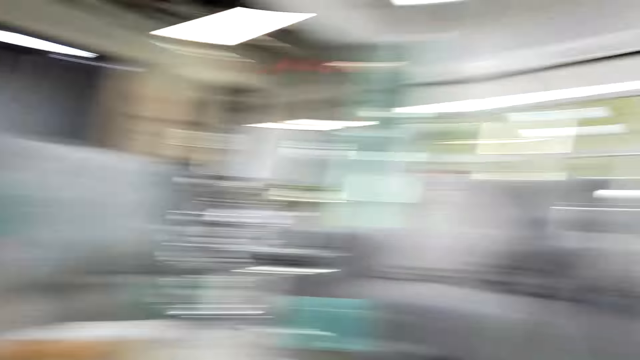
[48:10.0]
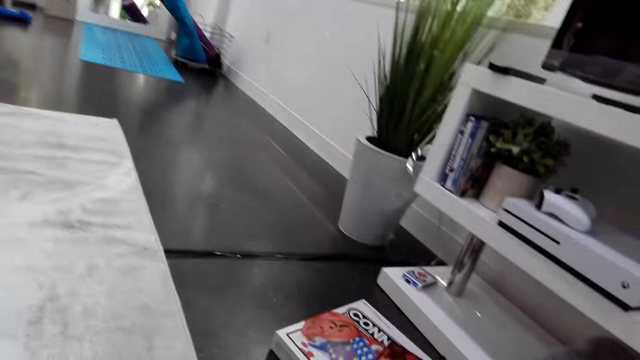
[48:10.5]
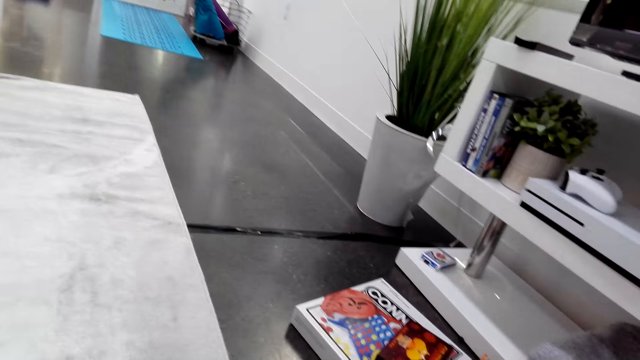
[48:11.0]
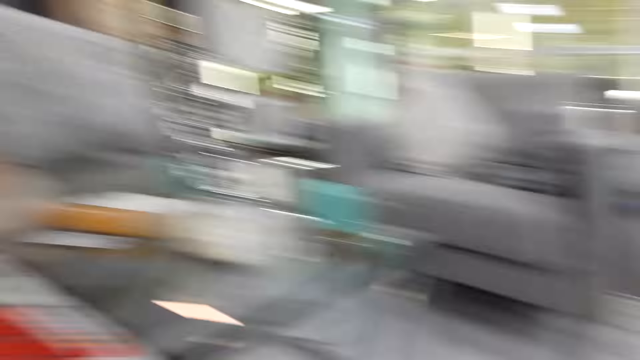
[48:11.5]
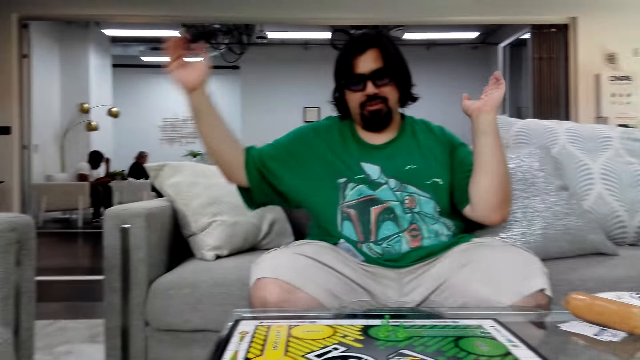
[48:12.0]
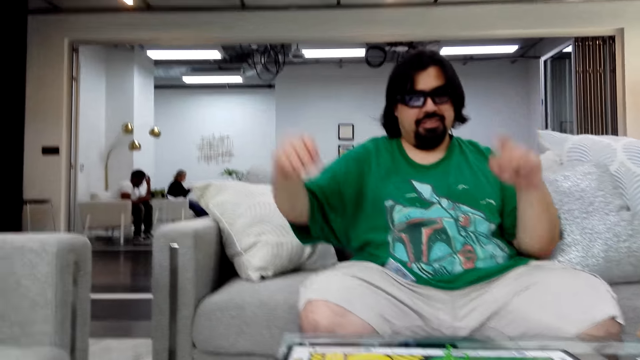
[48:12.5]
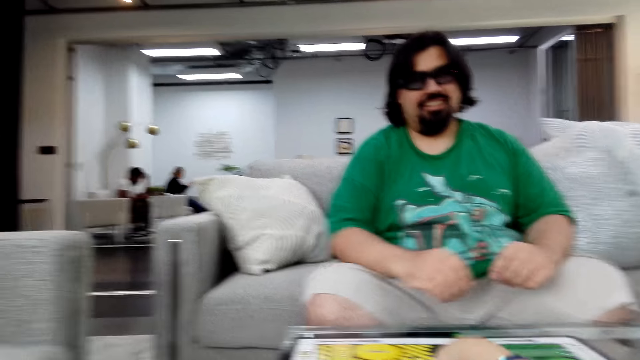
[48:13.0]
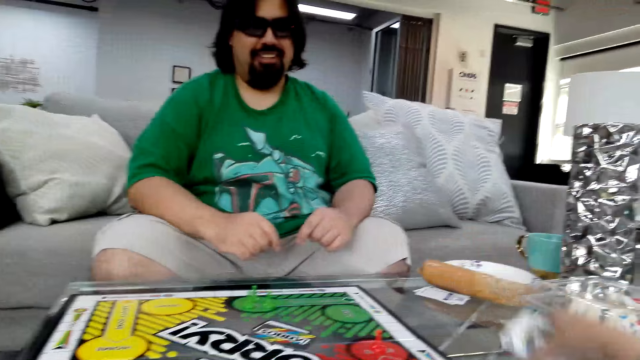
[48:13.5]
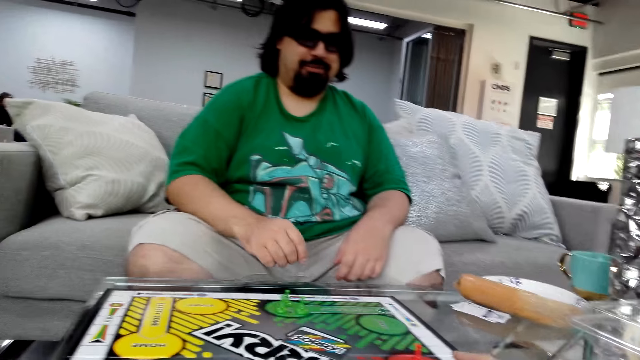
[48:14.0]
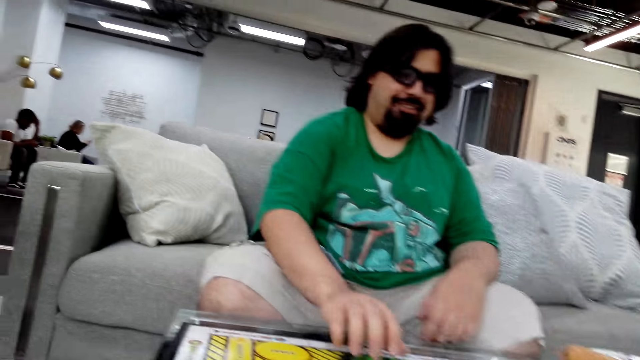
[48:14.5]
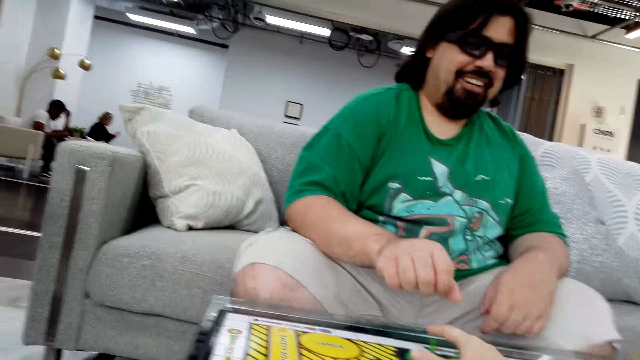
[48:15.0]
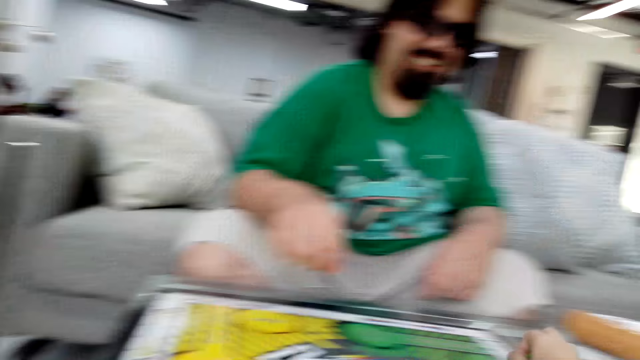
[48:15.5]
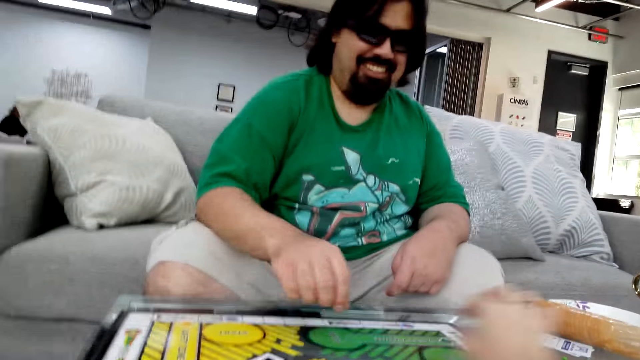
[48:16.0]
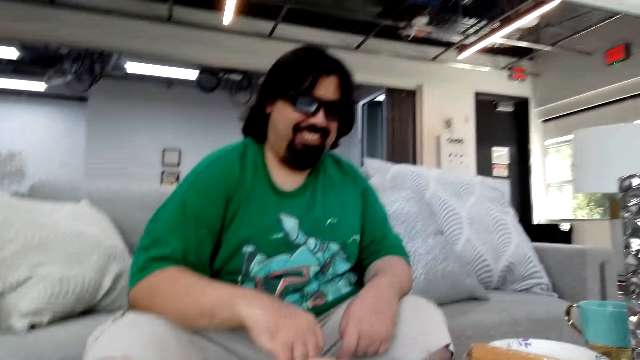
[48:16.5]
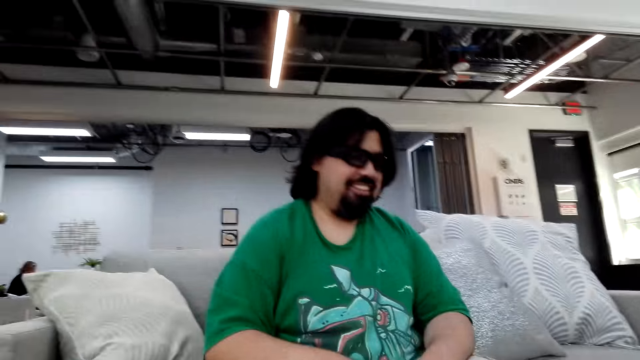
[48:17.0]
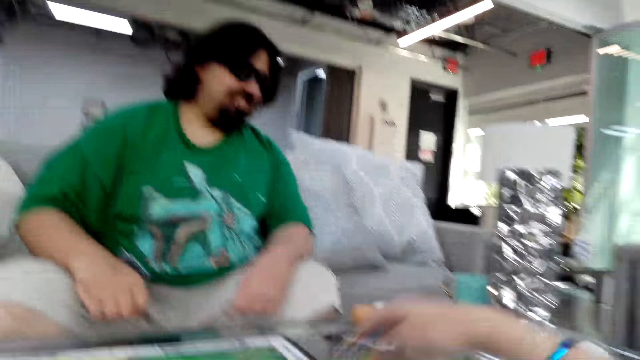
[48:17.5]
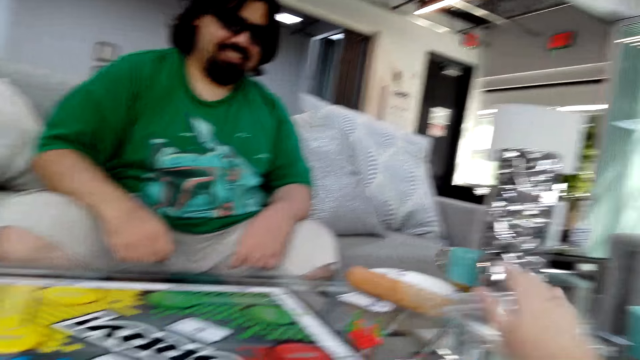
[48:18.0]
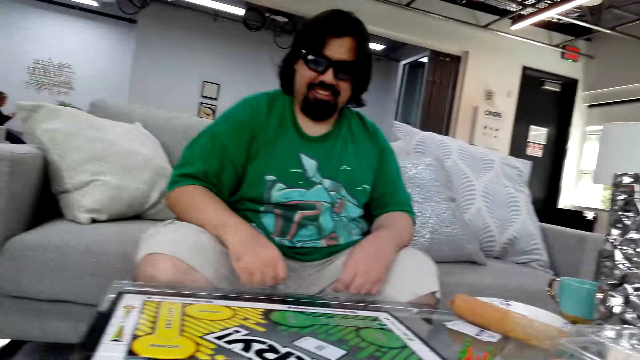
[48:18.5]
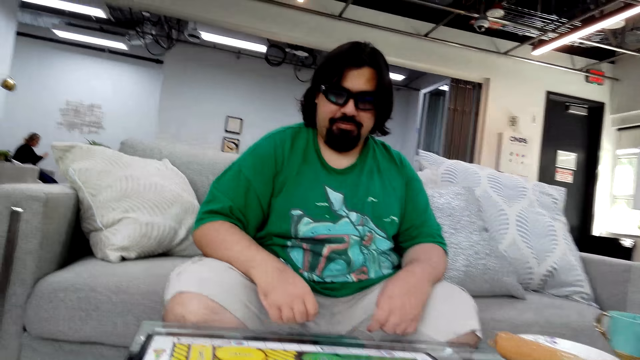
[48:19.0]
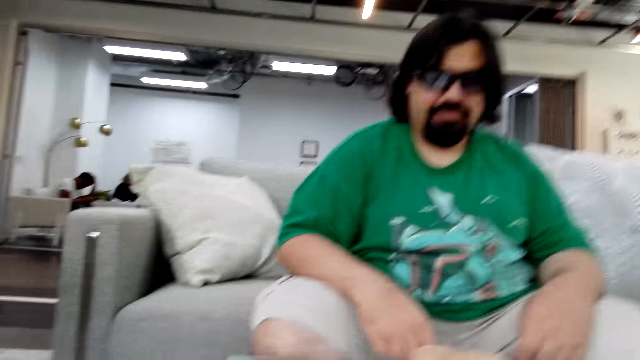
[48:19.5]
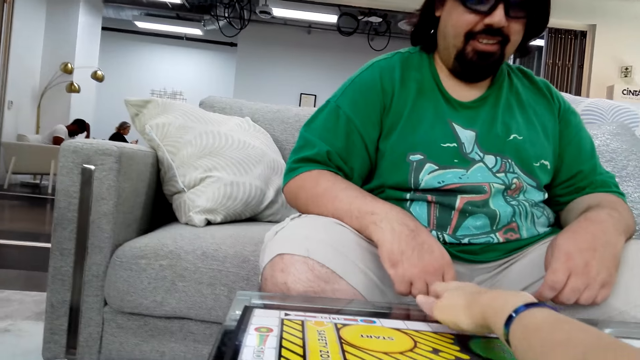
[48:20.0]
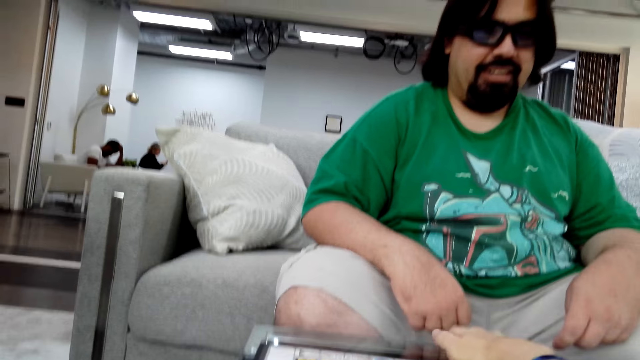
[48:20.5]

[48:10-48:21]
The camera wearer looks around. A man raises his hands and talks. The camera wearer takes off the poker card from the table. They put the card on the other side. The man takes the stock on the board. The camera wearer screams, takes the stocks on the board, and talks.

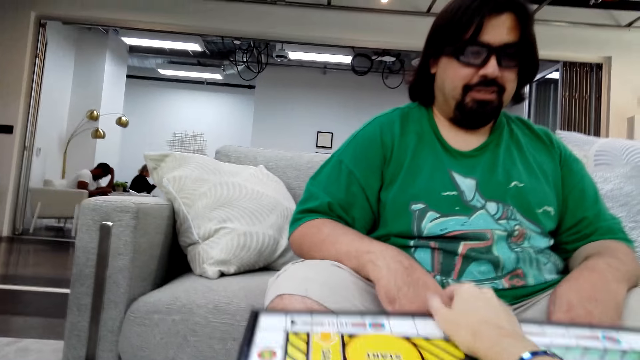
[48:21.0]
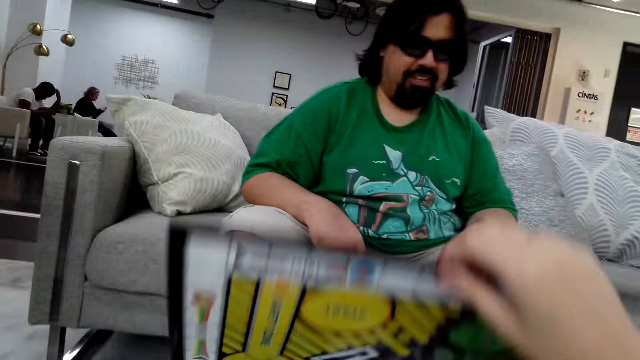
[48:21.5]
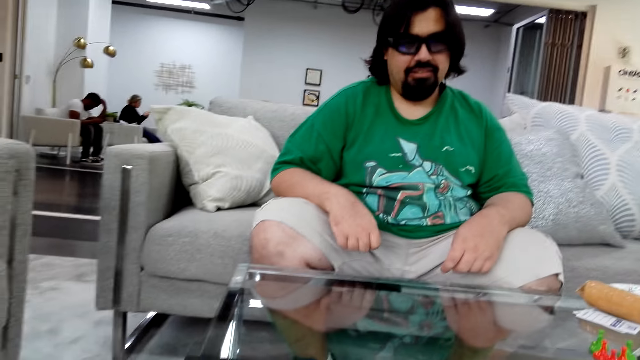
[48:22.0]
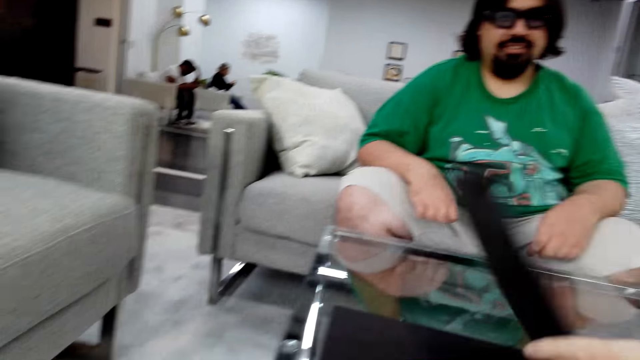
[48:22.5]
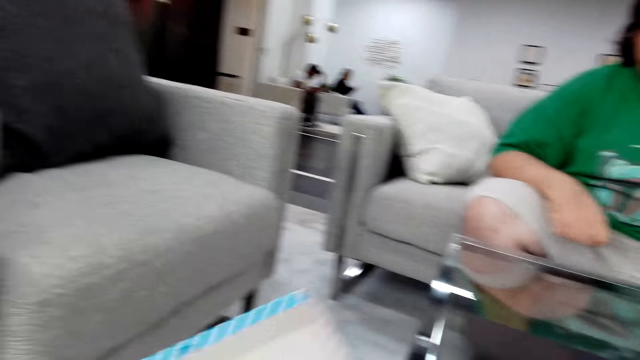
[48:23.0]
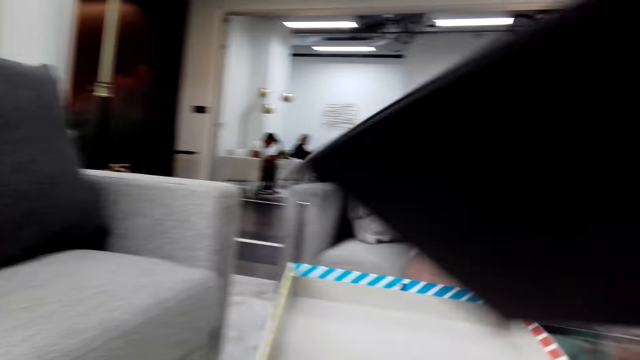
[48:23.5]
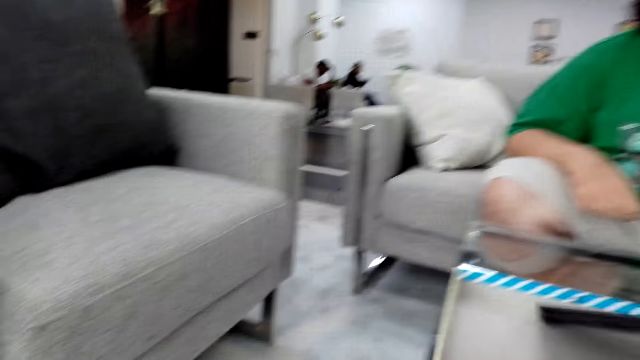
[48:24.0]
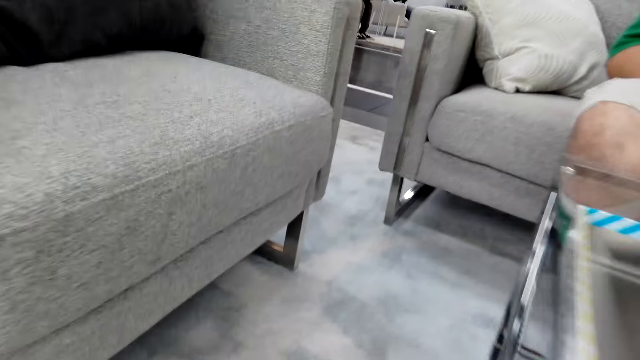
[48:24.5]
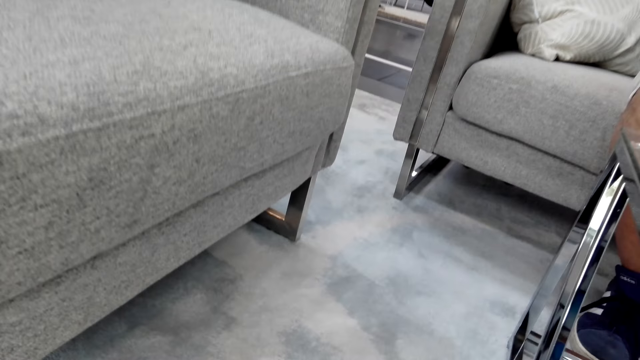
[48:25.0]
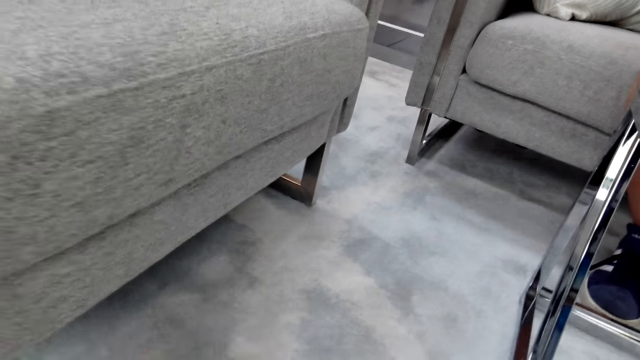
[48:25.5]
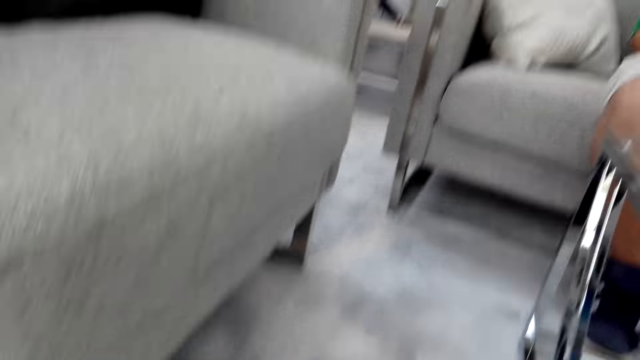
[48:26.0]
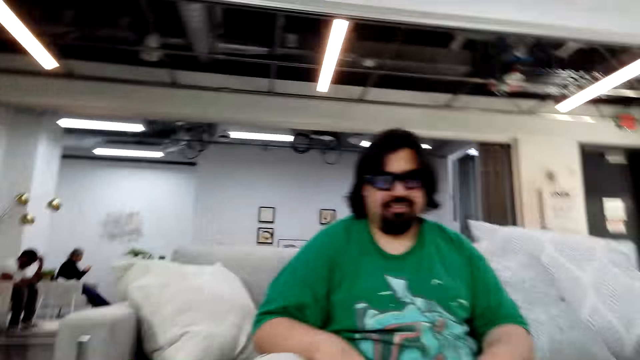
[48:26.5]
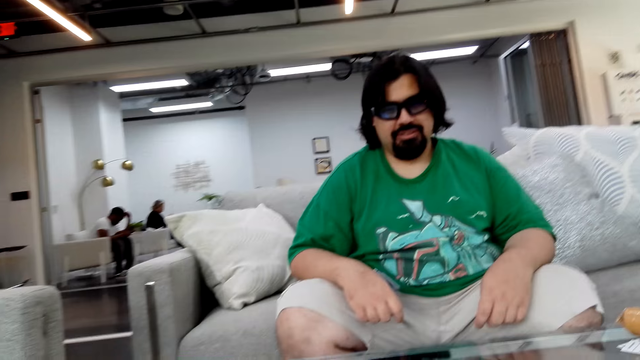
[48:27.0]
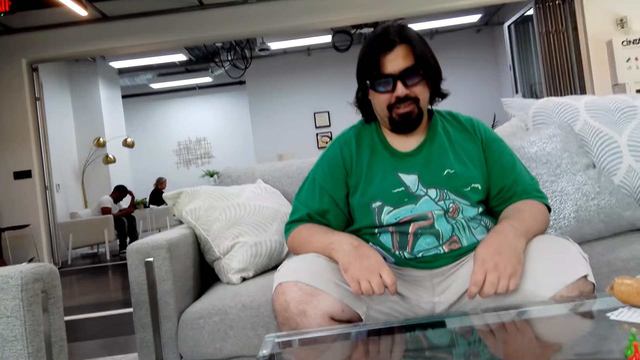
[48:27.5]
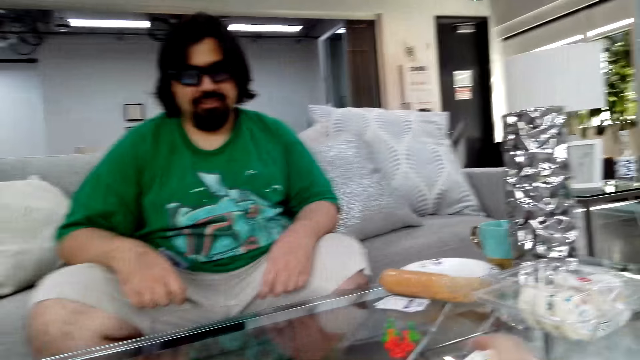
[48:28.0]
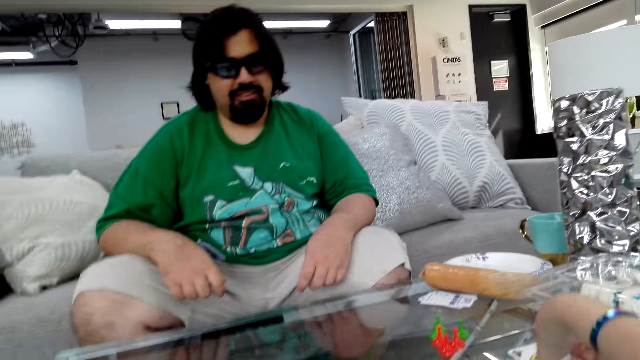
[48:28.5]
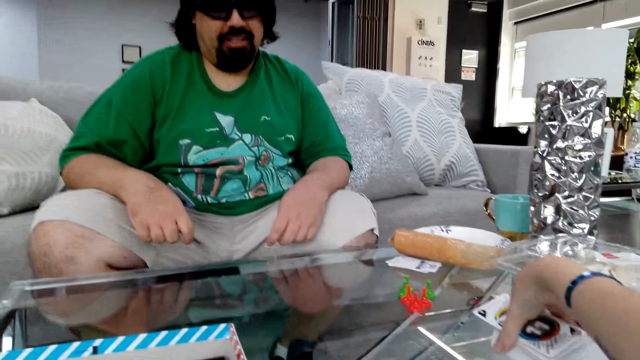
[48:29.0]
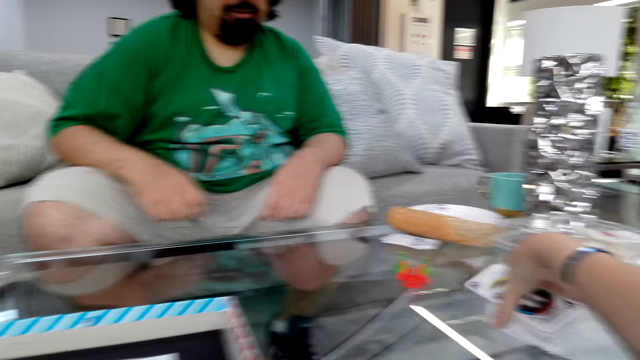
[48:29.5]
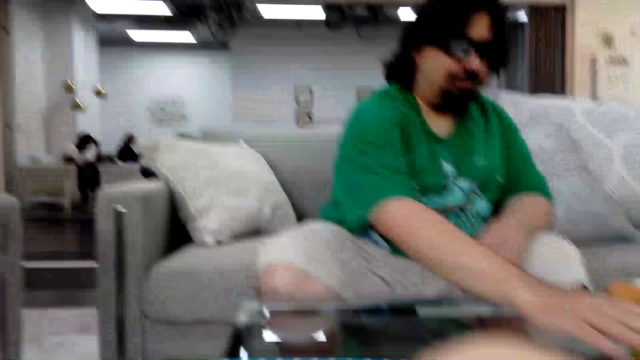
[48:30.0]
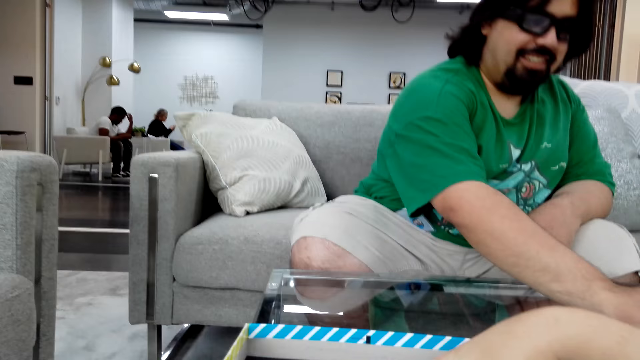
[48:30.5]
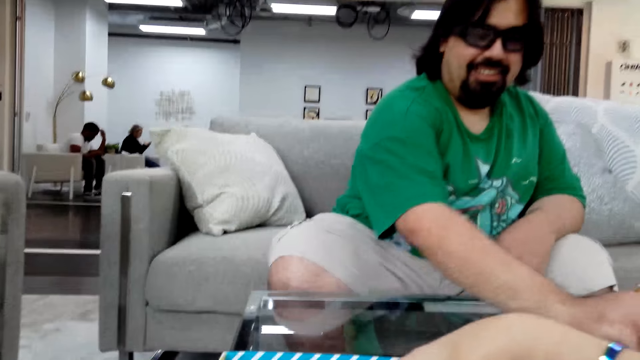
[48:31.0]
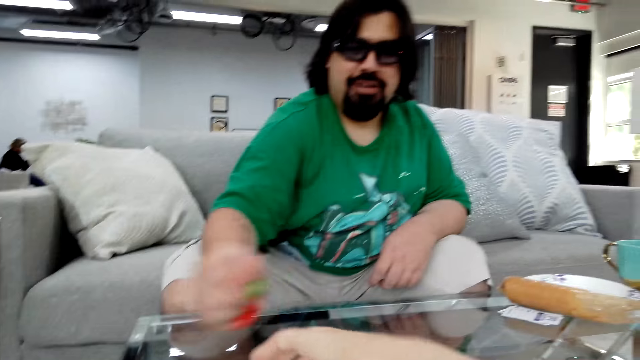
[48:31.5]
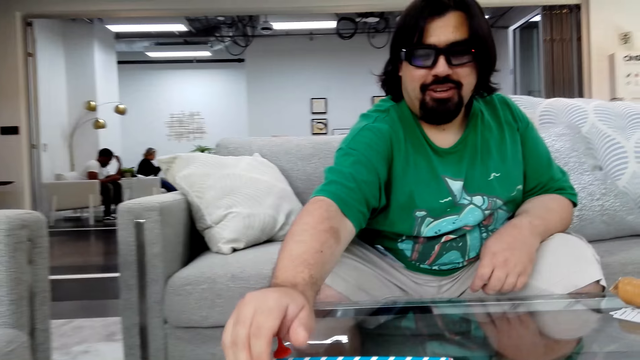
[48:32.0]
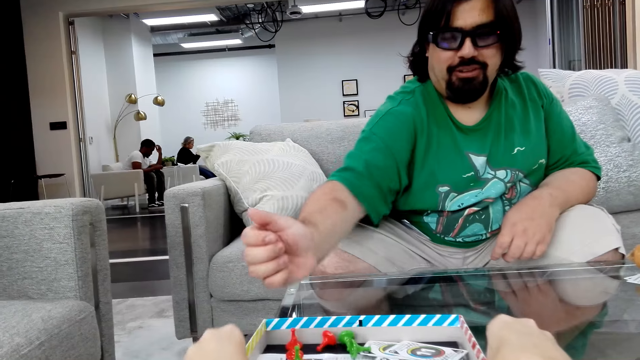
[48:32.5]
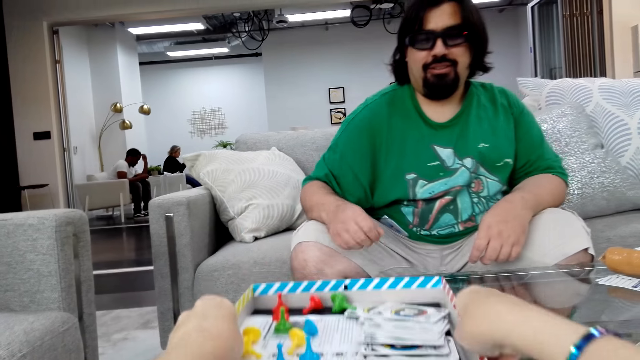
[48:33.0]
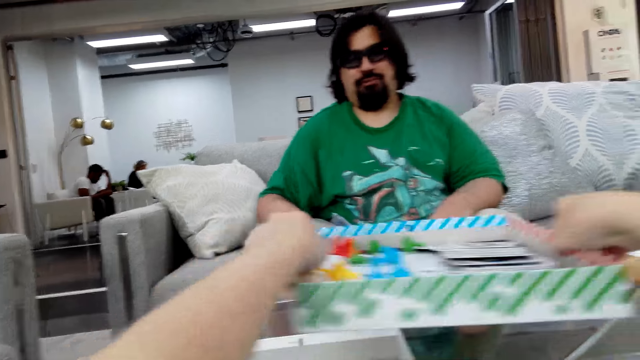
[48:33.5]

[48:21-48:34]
The man talks. The camera wearer removes the board of the poker game from the table. She puts the board in its box. The man talks. The camera wearer picks up the poker cards on the table with her right hand. She puts the poker cards in its box. The man takes the stock on the table. The man puts the stocks in the box. The camera wearer lifts the box of the poker game.
